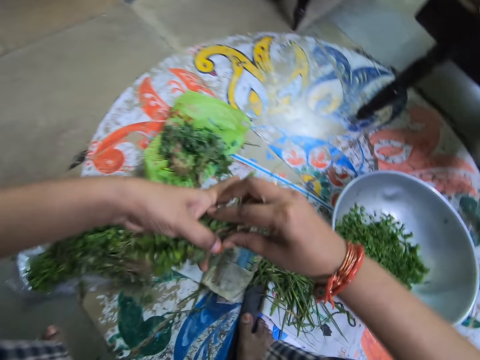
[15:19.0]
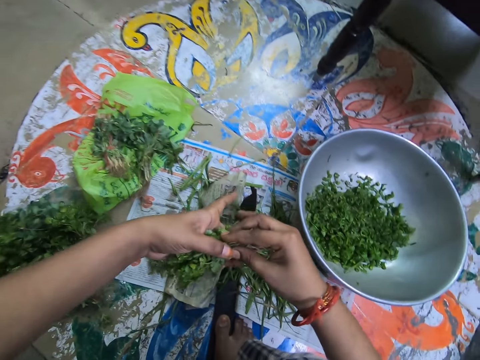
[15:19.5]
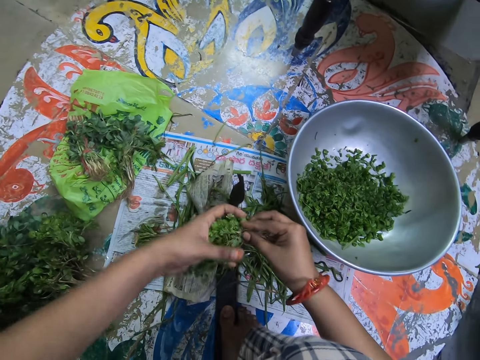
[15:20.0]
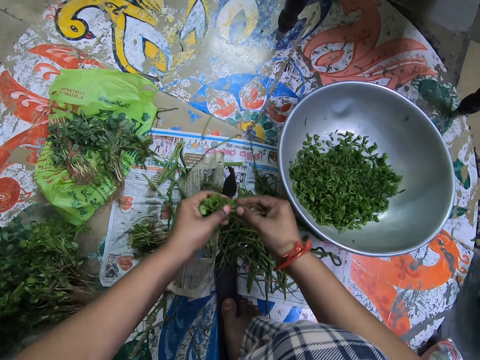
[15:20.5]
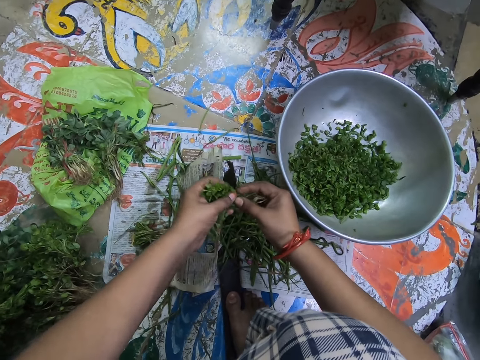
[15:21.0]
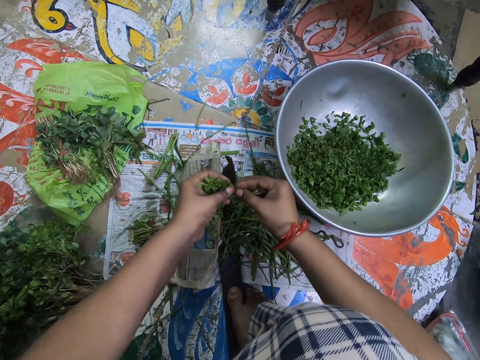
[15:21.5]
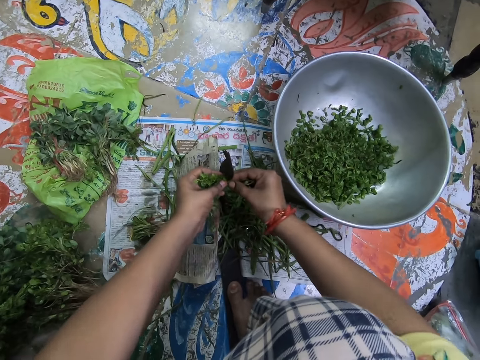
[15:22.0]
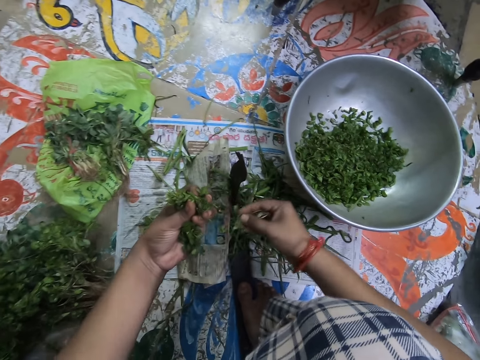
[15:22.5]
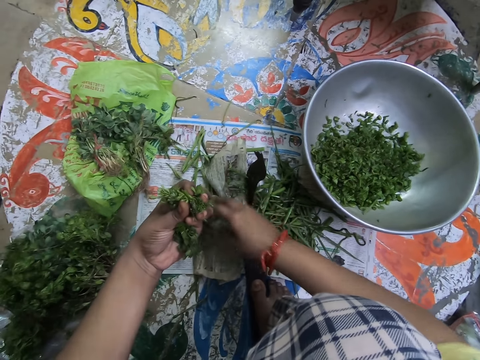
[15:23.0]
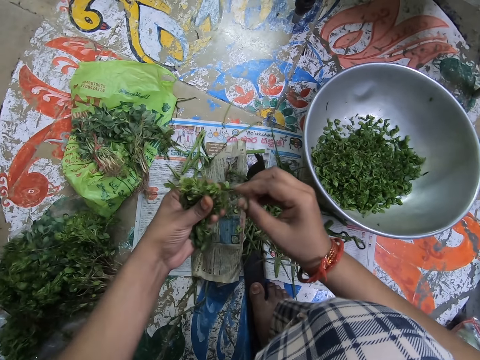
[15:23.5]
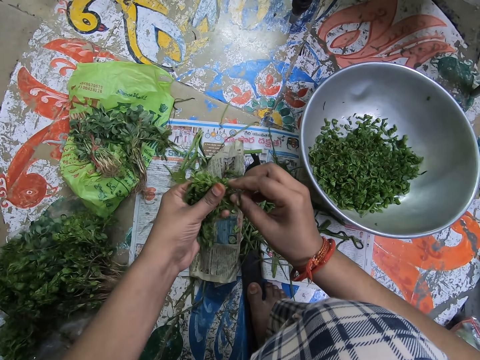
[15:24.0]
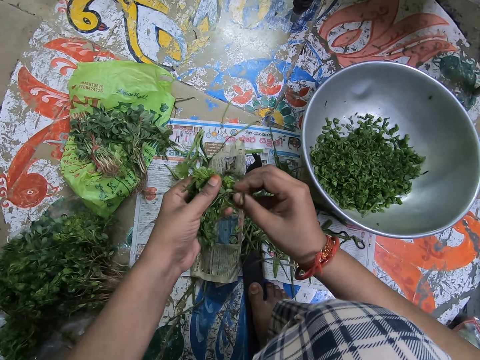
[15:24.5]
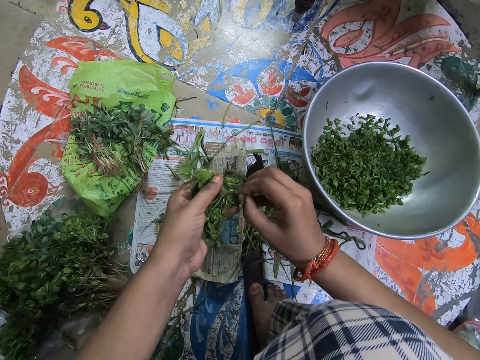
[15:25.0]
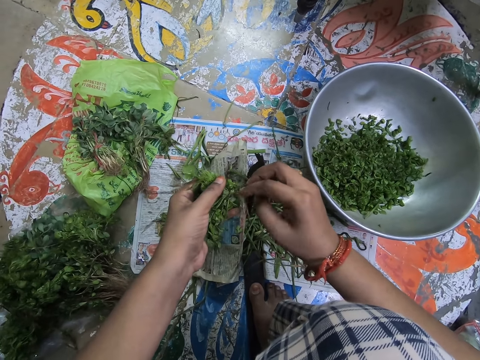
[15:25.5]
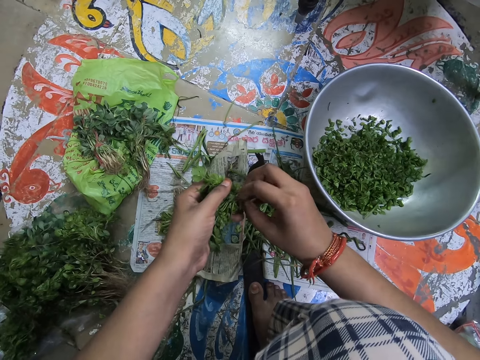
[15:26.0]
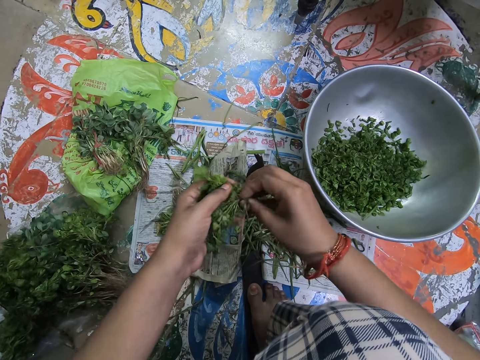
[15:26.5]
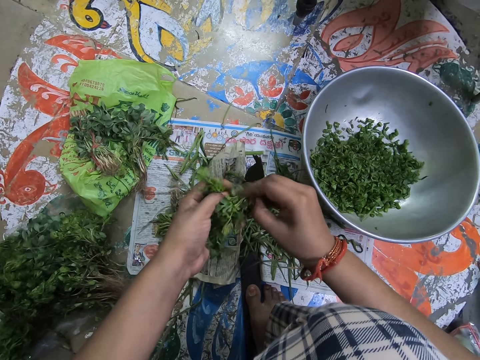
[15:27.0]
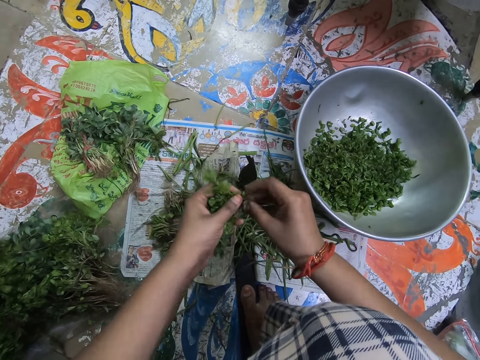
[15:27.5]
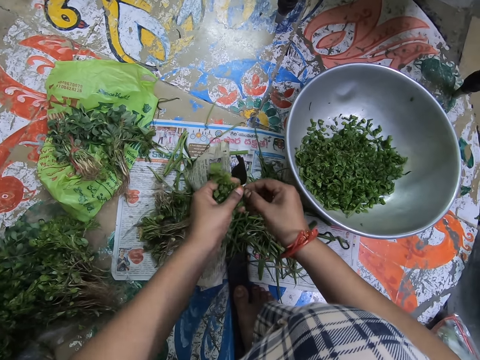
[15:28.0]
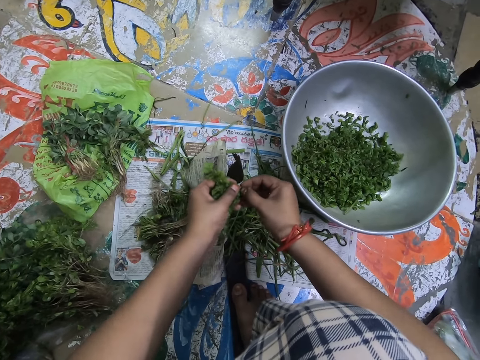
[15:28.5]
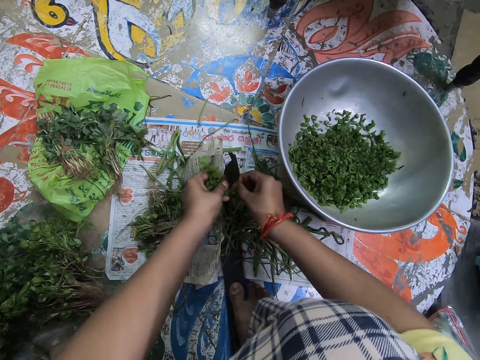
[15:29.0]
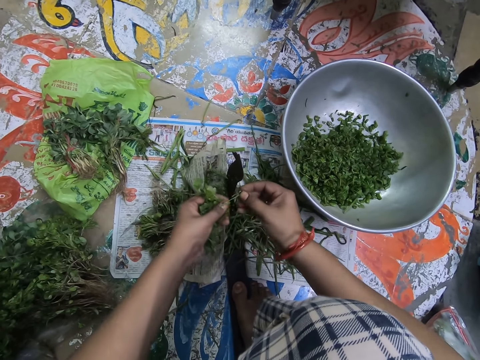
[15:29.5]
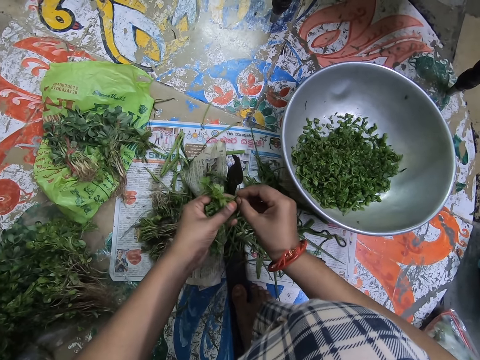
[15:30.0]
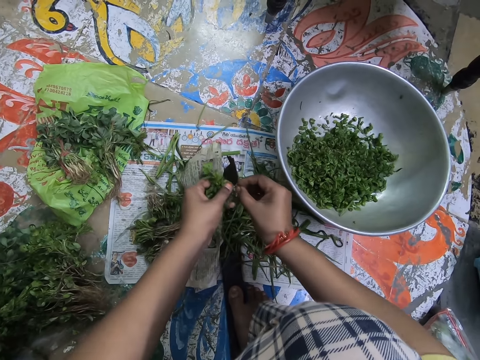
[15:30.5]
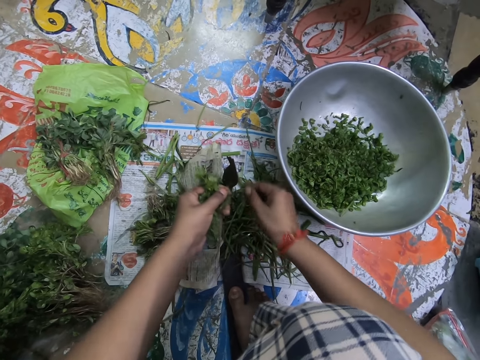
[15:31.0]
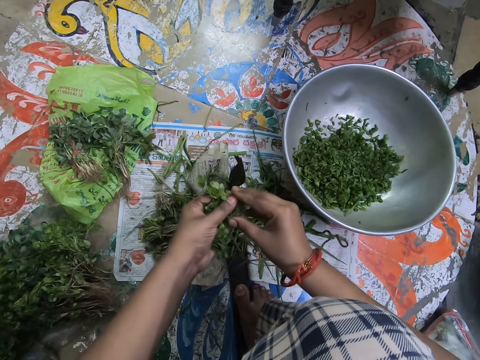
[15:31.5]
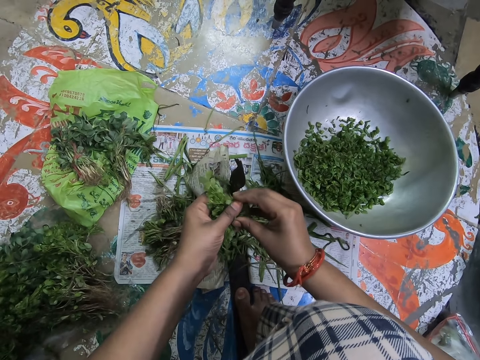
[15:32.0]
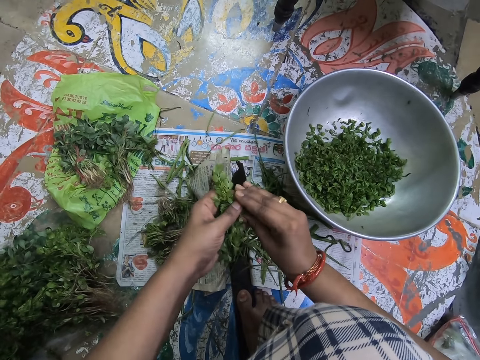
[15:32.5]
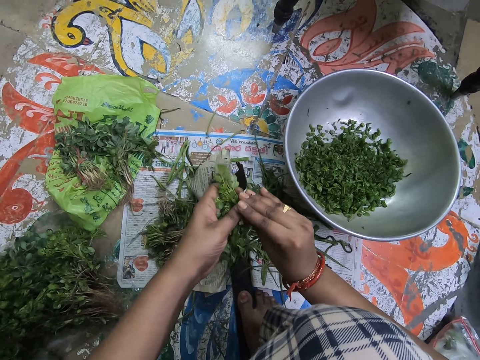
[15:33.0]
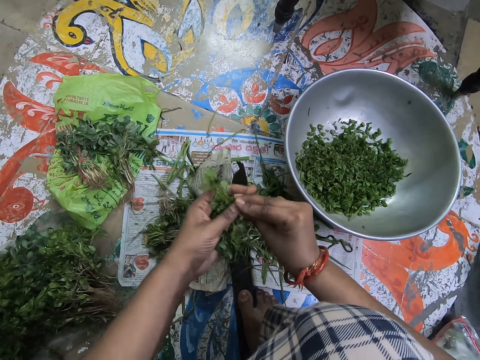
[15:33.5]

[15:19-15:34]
The camera wearer holds a vegetable with both hands. They cut the vegetables. They drop the vegetables. They hold a string. They cut the string. They drop the string. They hold the vegetable with both hands.

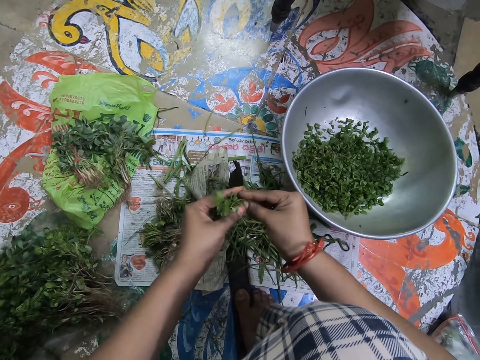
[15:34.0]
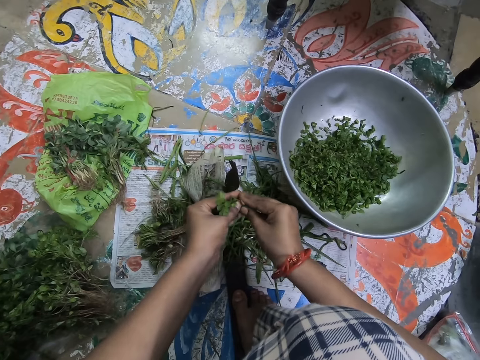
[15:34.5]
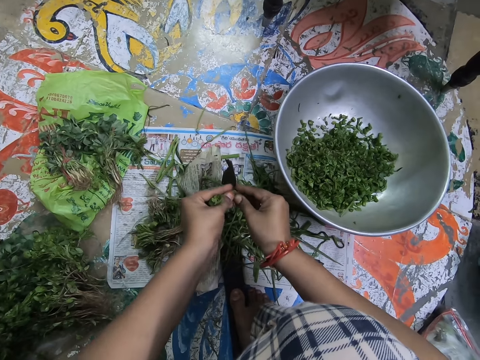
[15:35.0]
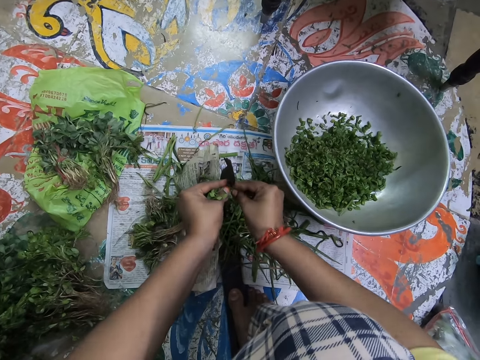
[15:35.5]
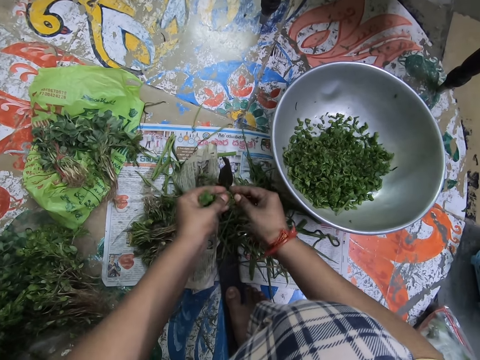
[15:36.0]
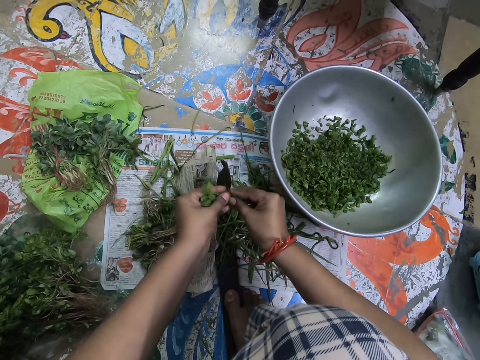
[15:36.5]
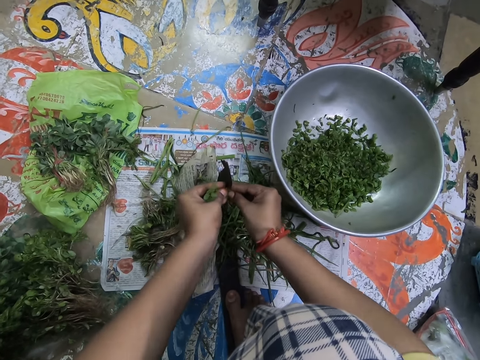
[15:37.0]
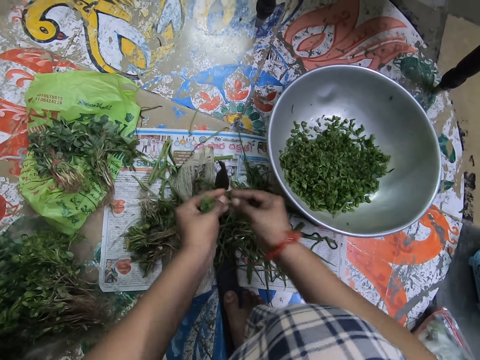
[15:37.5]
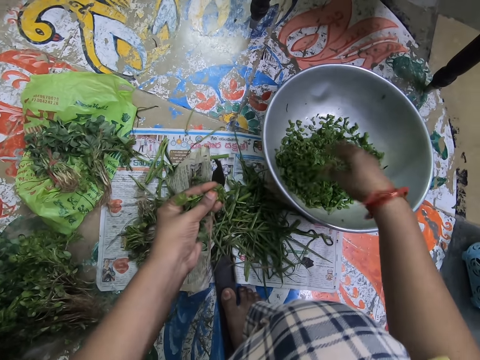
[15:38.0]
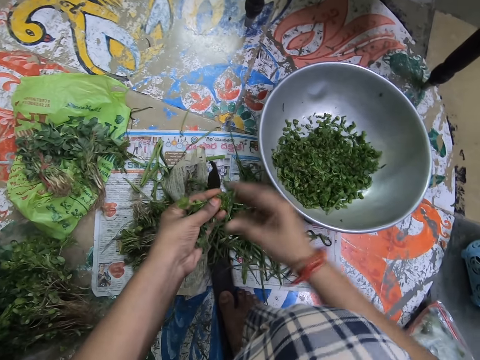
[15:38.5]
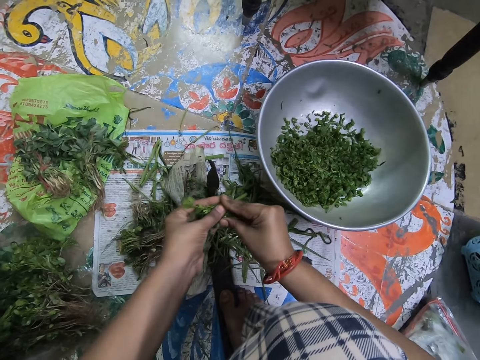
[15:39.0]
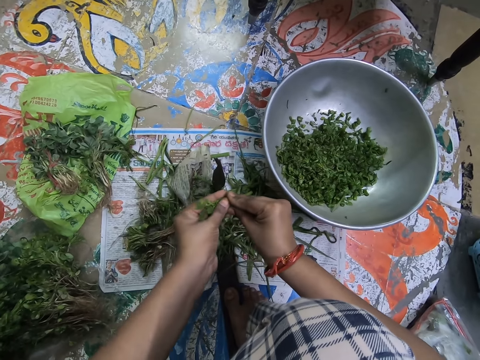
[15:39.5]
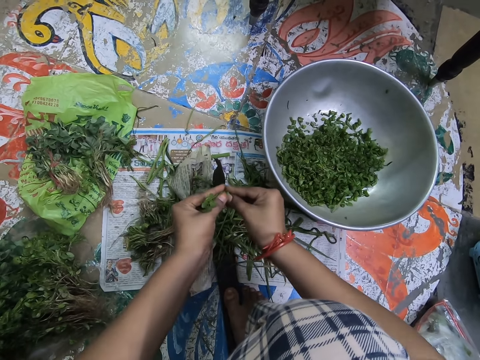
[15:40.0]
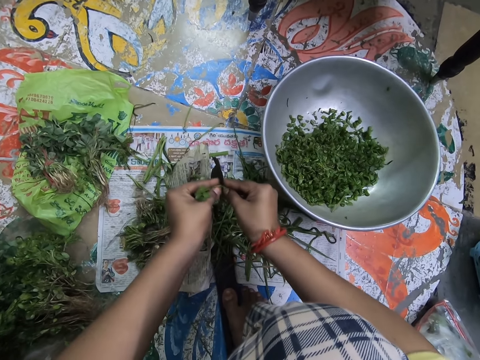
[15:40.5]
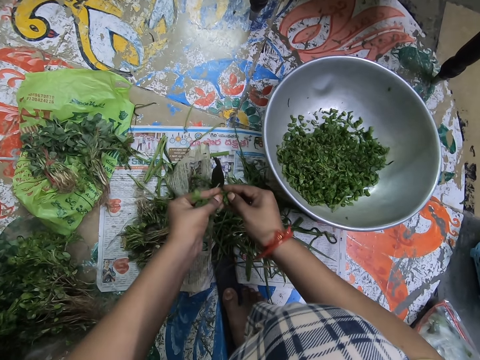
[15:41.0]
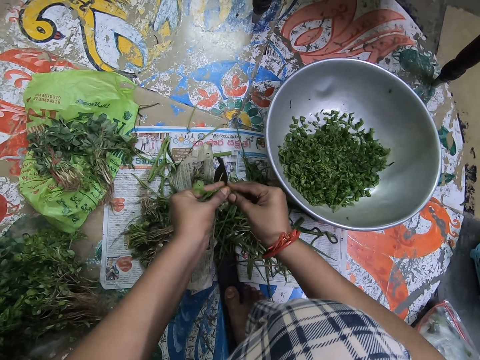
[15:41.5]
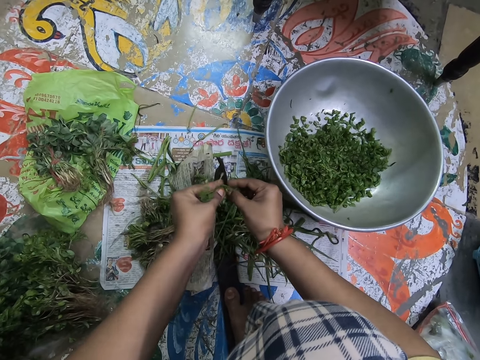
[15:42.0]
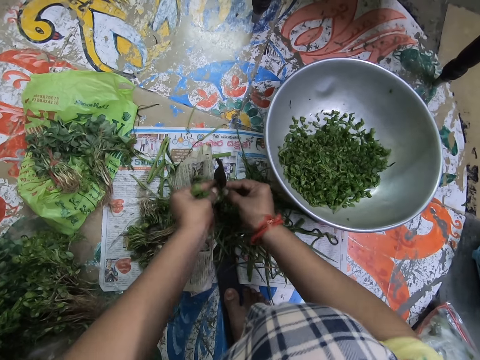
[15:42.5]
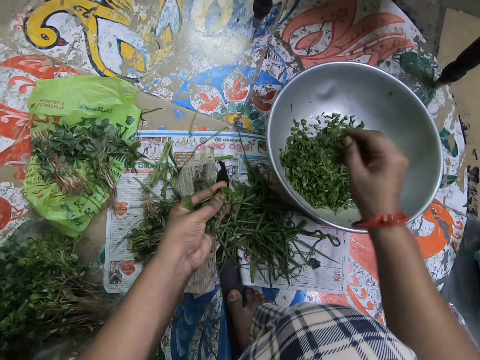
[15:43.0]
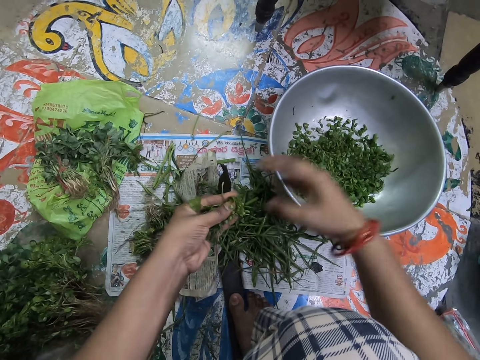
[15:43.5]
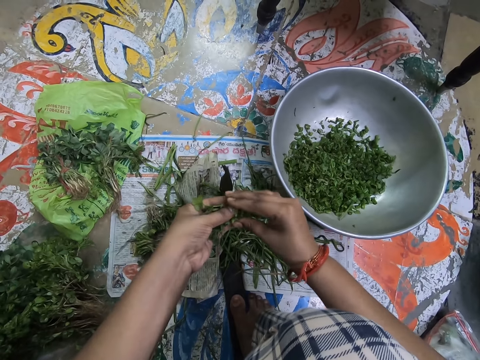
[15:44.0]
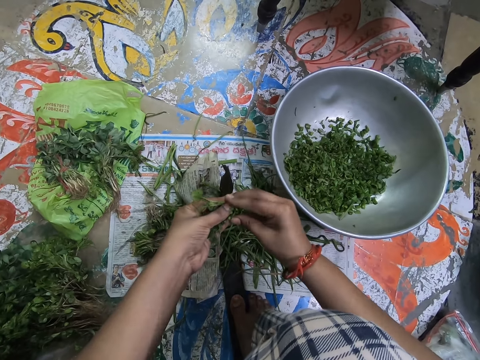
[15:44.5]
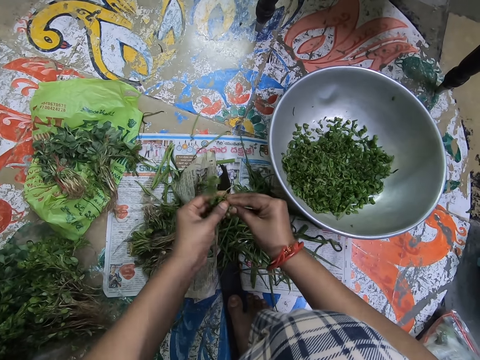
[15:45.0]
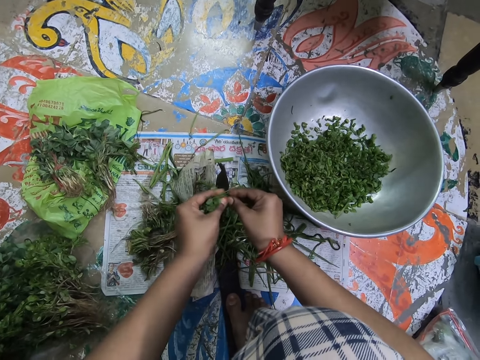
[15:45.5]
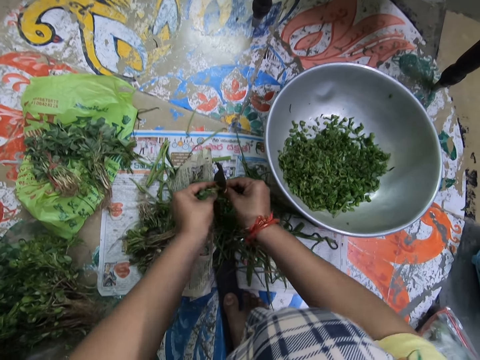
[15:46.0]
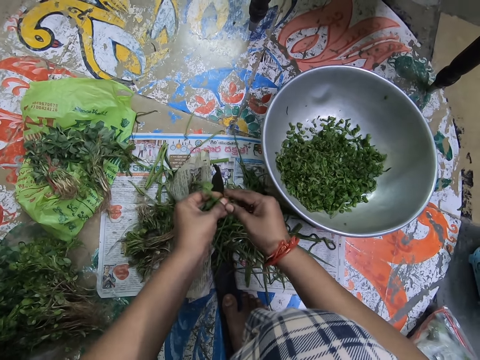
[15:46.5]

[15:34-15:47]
The camera wearer cuts vegetables. They put the mint leaves in the bowl. They hold a vegetable with both hands. They cut the mint leaves. They put the mint leaves in the bowl. They hold the vegetable with both hands. They cut the mint leaves.
